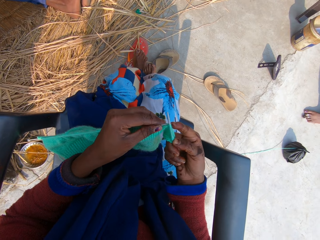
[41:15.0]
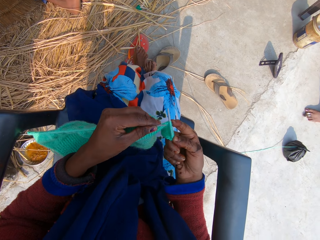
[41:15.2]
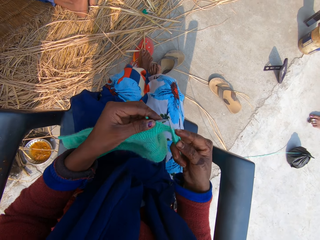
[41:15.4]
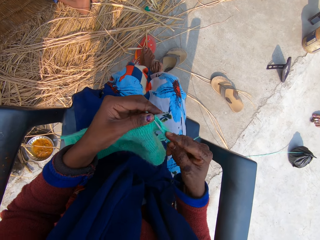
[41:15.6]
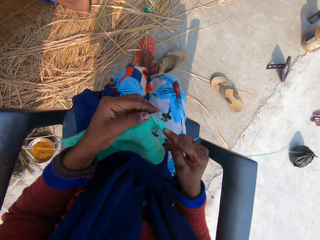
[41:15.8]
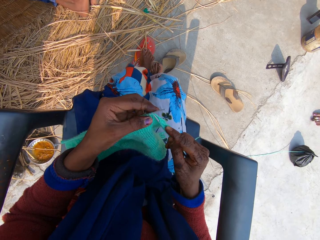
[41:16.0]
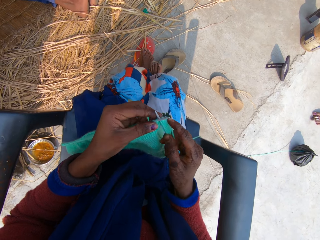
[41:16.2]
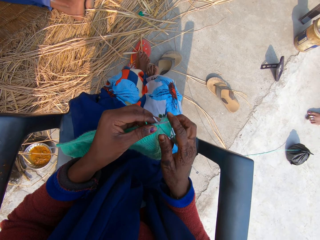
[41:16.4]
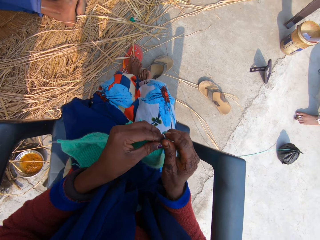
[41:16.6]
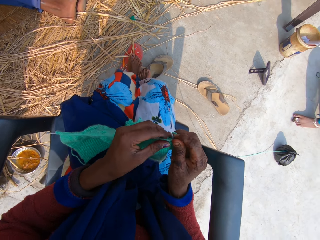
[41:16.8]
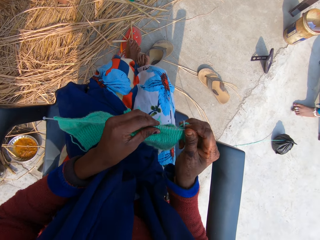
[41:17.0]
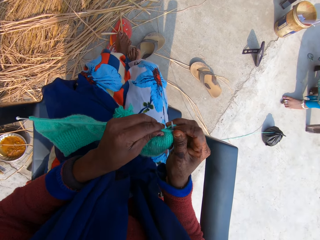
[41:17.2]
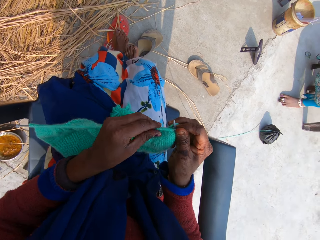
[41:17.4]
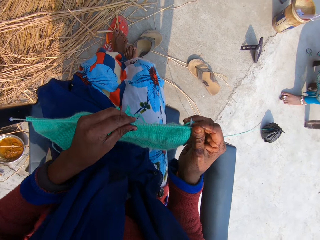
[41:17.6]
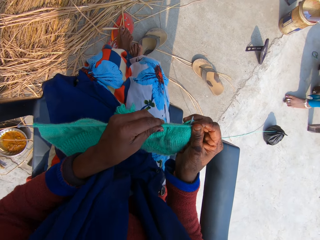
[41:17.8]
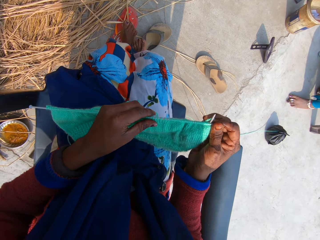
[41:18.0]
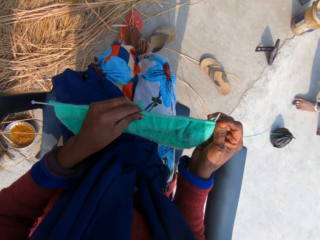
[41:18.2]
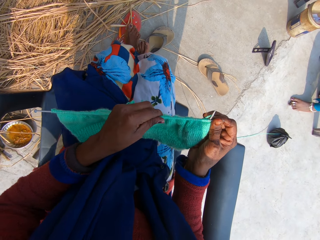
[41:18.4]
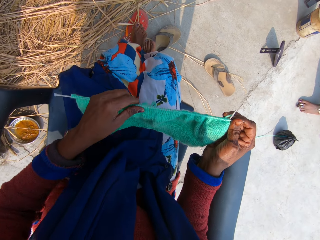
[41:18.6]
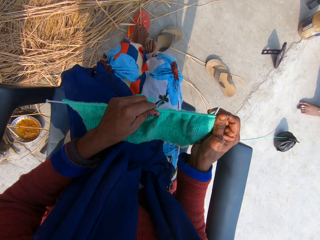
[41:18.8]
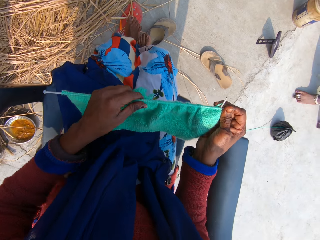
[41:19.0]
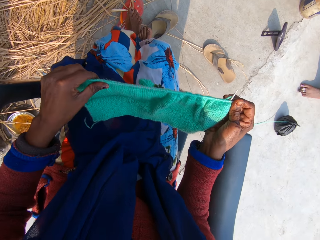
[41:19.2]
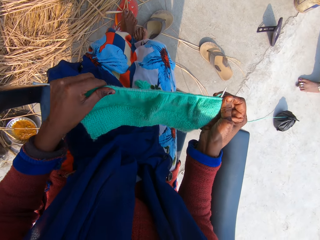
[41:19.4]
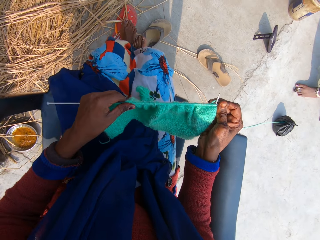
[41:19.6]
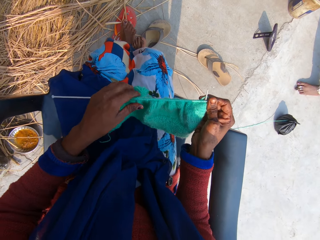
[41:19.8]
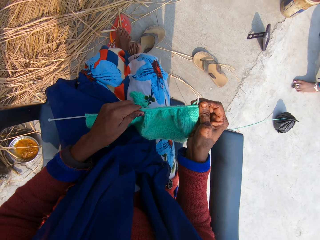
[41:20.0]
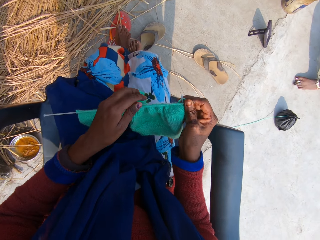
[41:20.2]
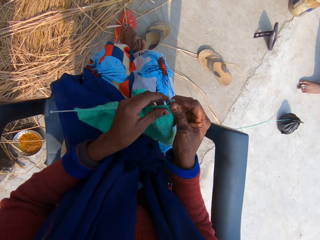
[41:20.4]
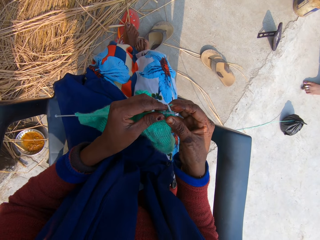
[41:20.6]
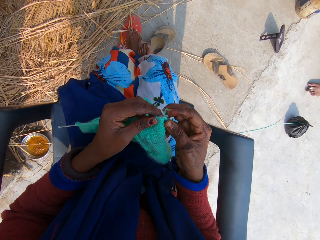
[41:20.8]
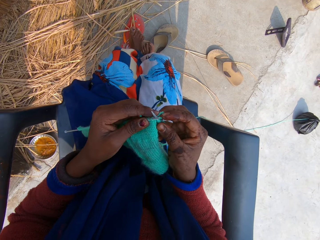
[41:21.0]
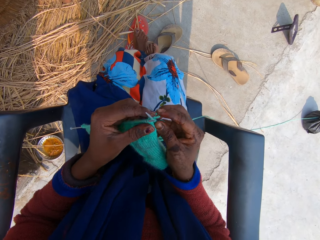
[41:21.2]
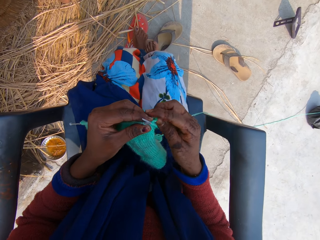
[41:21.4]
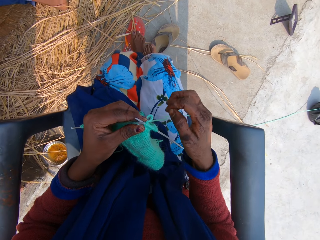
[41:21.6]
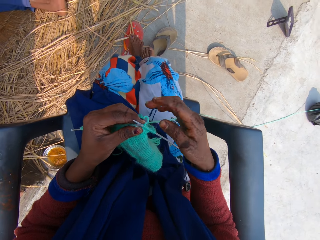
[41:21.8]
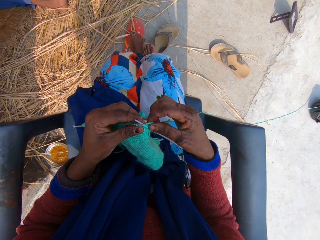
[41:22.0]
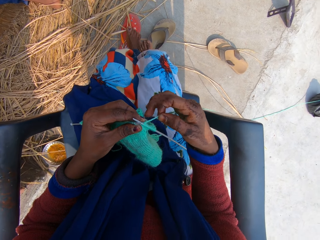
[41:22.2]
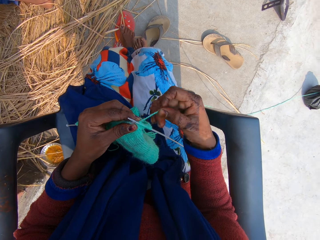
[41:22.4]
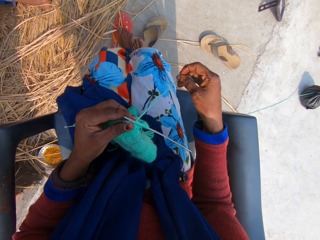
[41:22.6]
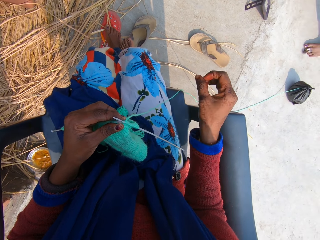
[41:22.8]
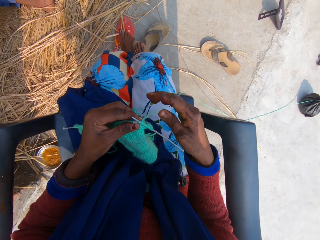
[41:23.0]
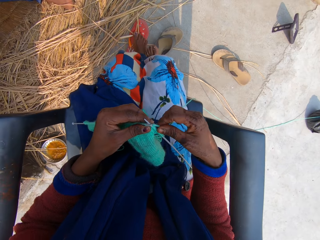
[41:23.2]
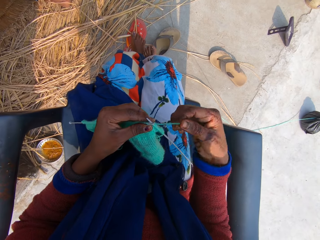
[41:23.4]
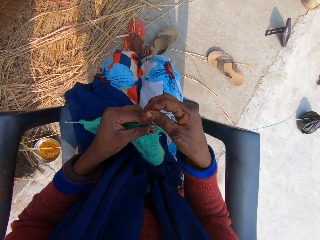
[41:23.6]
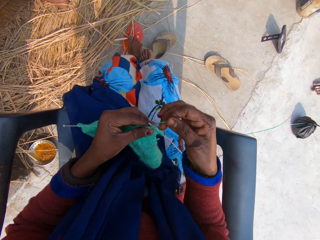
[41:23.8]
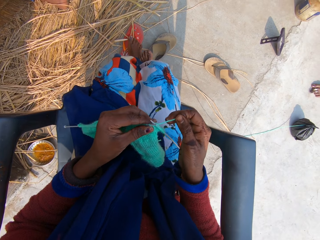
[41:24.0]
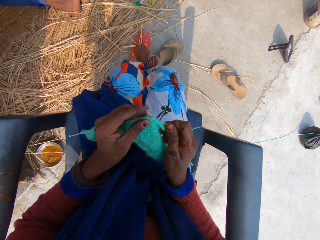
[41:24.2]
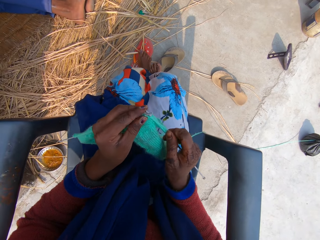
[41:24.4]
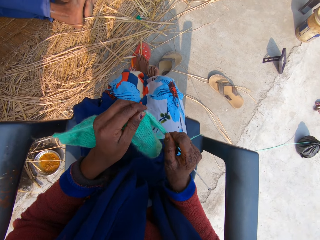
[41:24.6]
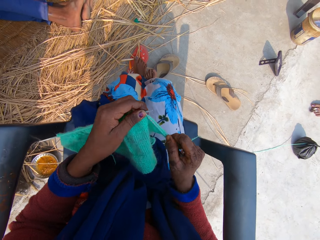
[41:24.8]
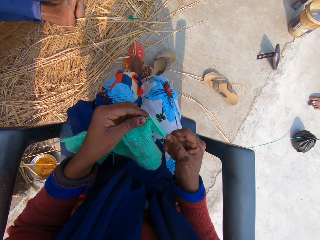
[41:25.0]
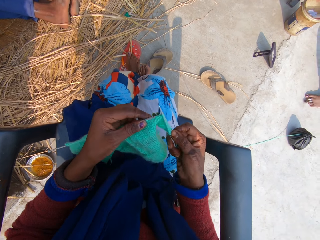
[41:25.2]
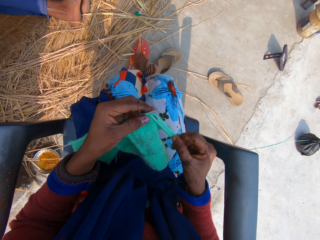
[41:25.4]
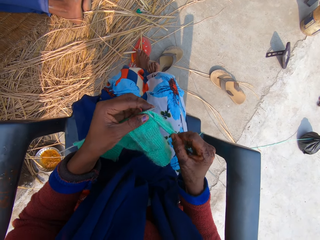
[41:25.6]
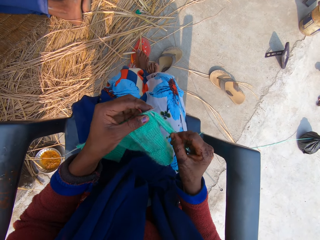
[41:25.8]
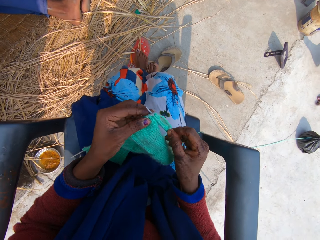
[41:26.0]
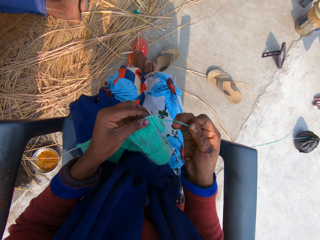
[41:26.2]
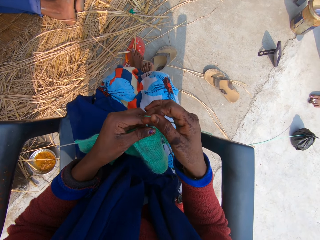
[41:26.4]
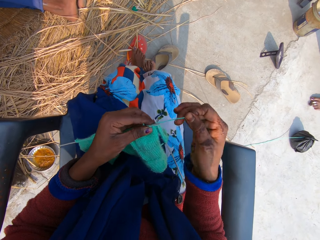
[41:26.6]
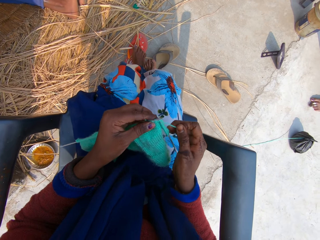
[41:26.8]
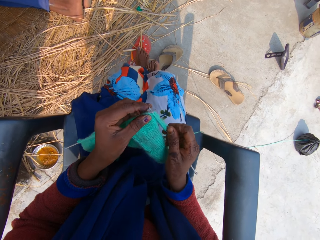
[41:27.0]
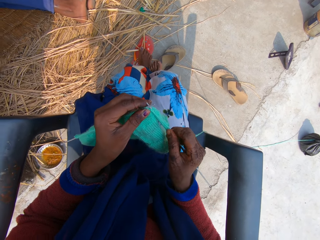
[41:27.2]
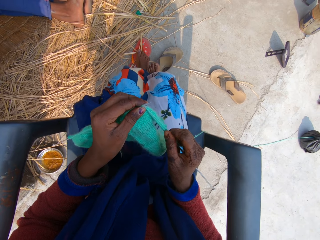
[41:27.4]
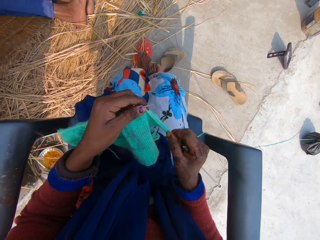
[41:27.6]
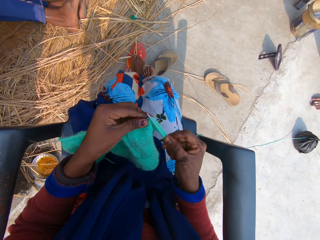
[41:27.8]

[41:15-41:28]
The camera wearer adjusts the yarn in the needle. She touches a fabric. She weaves the fabric. She rolls the yarn around the needle. She knits the yarn with the needle in her hands. She rolls the yarn around the needle.

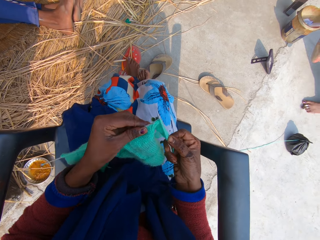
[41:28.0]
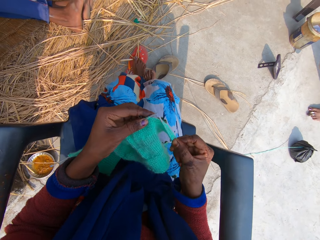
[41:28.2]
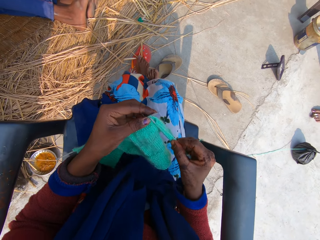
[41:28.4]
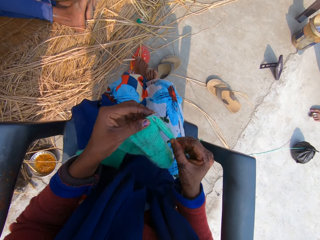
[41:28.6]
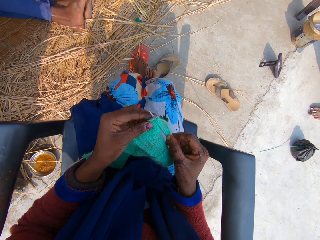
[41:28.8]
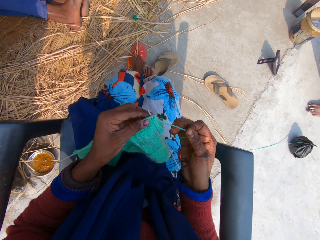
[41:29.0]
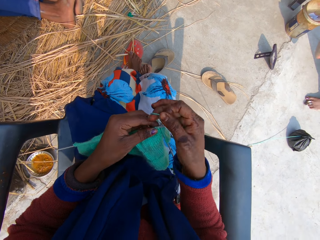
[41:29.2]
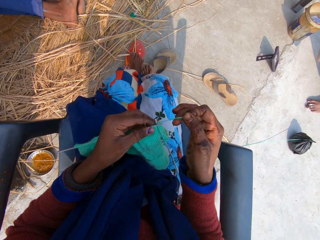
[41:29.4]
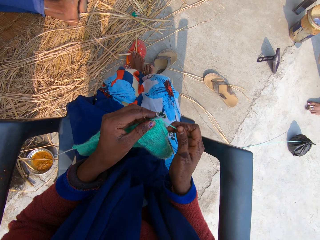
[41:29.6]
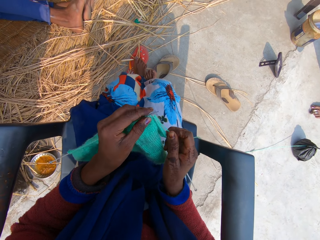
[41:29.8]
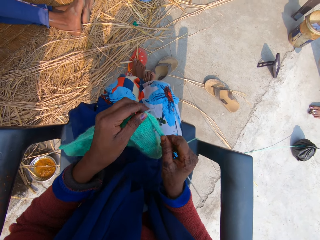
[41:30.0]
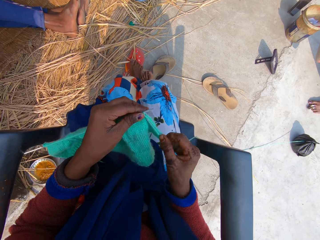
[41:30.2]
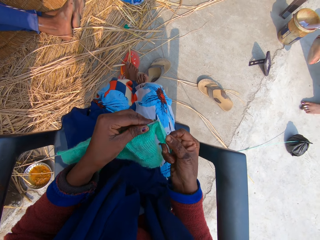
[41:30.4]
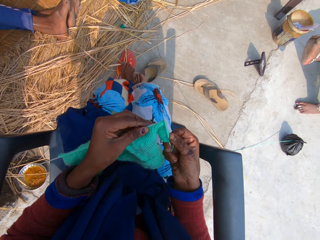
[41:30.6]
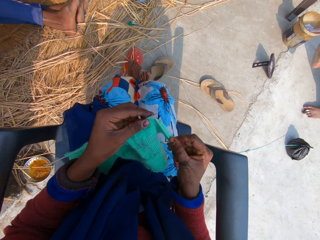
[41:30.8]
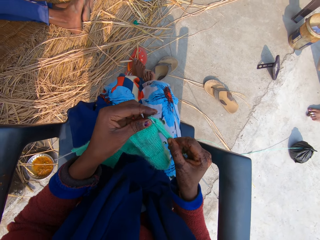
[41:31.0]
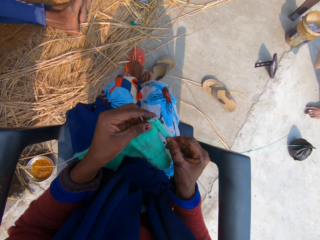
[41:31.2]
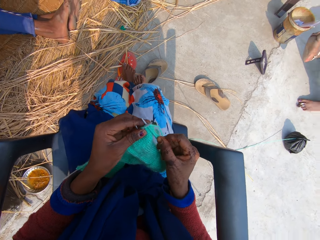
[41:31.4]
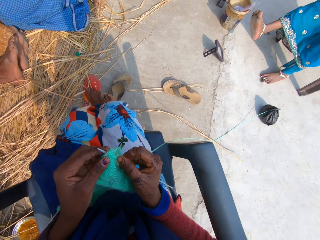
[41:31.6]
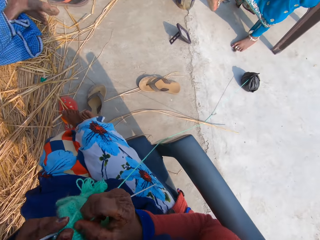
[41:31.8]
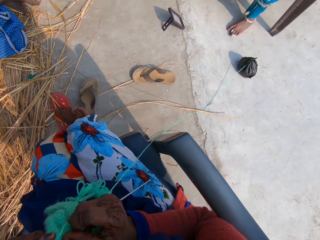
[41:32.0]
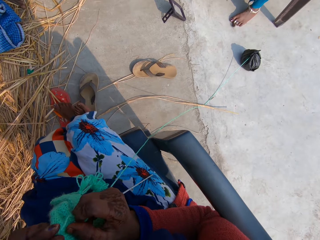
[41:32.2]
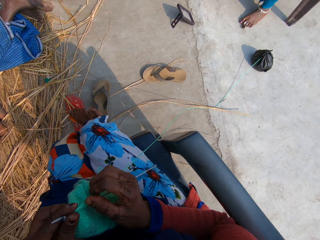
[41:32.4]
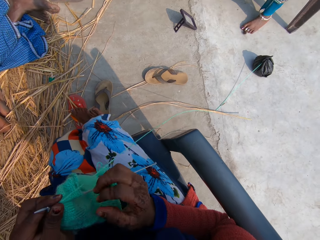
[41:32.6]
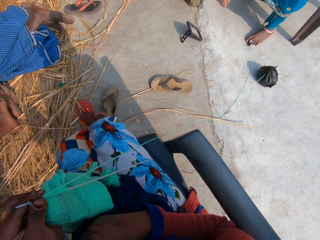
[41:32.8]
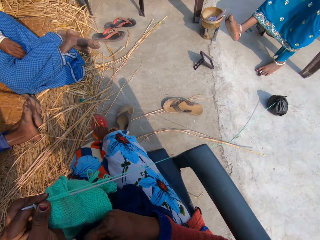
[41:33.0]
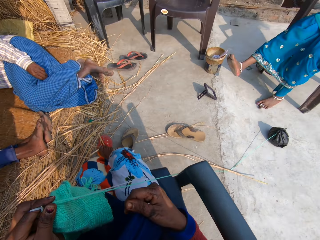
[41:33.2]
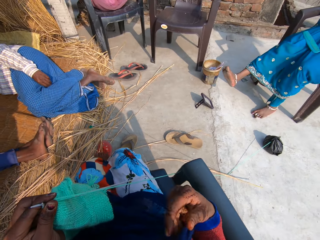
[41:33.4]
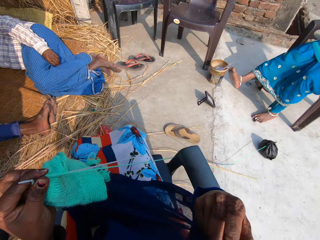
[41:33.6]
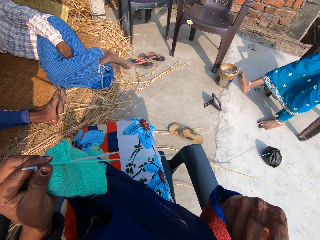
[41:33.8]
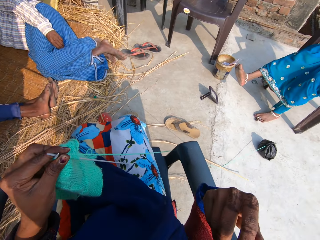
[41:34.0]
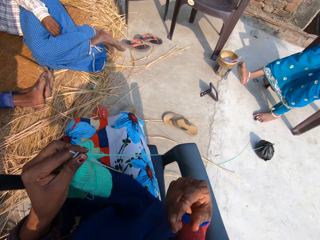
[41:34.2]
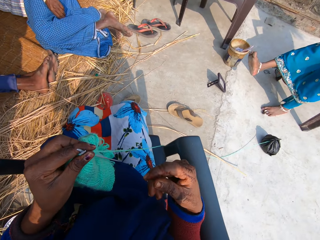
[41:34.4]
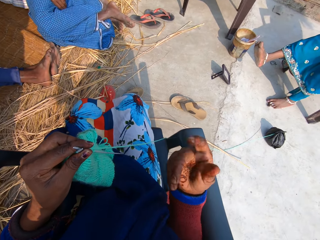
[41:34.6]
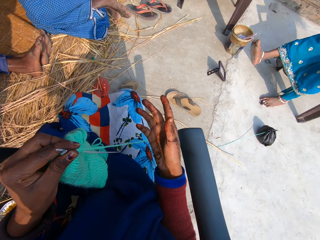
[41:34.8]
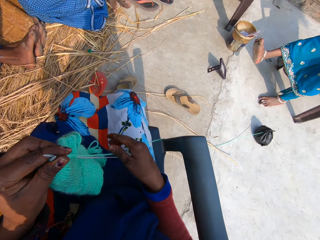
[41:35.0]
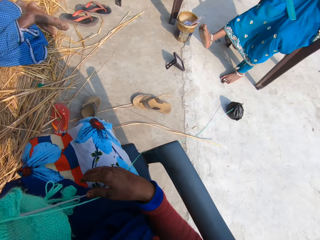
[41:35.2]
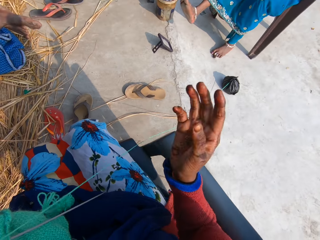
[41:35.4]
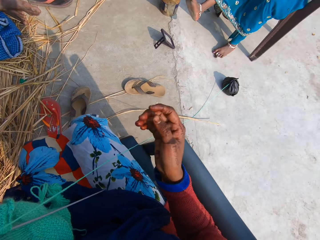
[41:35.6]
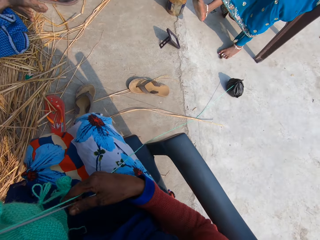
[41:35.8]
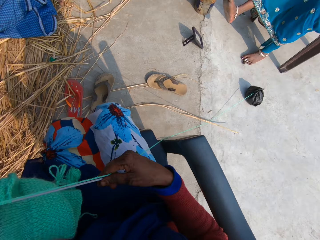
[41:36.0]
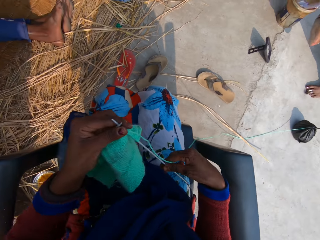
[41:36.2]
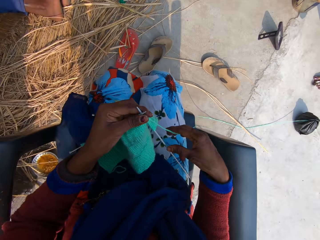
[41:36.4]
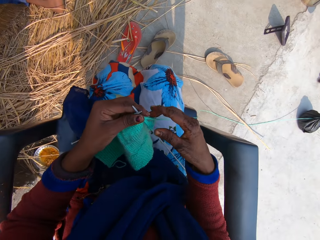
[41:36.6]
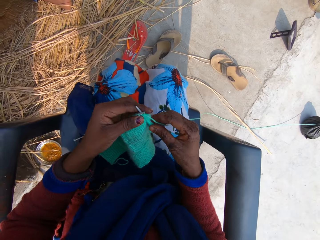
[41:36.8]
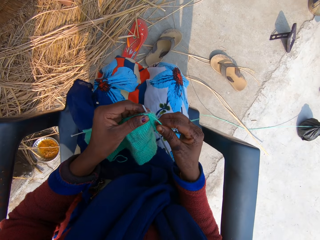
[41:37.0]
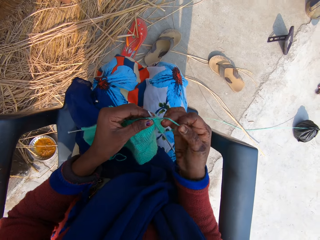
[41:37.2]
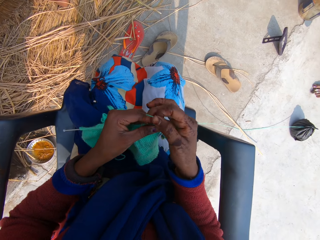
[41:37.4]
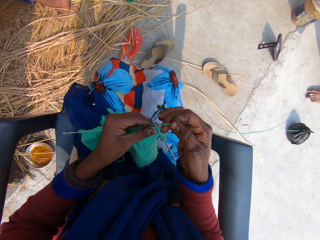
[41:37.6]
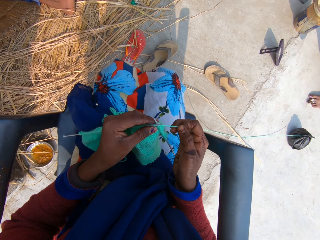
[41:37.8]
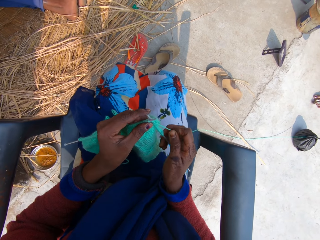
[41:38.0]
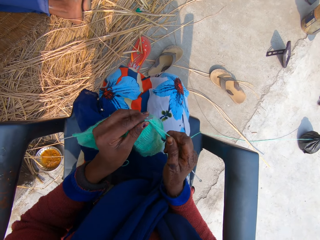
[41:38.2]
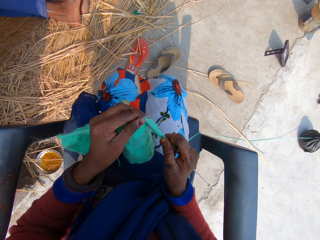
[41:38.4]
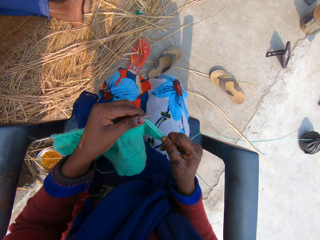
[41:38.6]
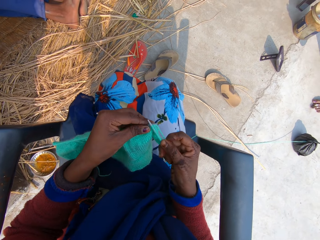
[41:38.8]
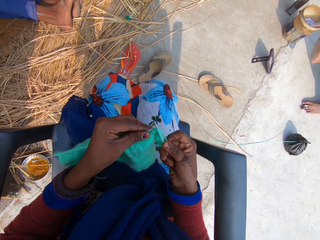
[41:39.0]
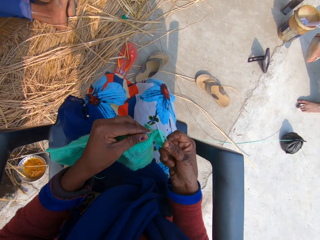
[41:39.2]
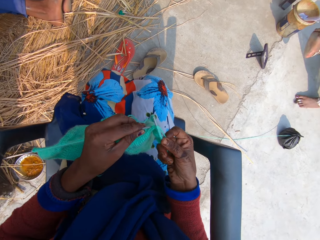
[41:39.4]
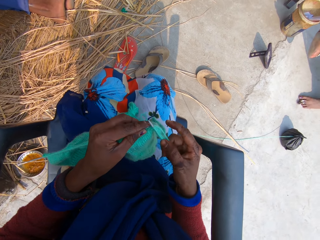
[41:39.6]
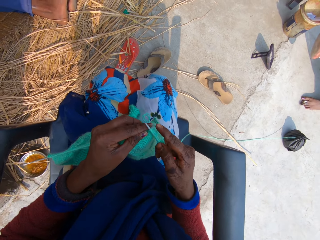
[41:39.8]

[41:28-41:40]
The camera wearer knits the yarn with the needle in her hands. She rolls the yarn around the needle. She knits the yarn with the needle in her hands. She moves her head. She holds a fabric with her left hand. She adjusts the cloth on her lap. She touches her cloth and drops her cloth. She moves her right hand. She picks up a crochet. She raises the fabric. She weaves the fabric. She rolls the yarn around the needle. She knits the yarn with the needle in her hands.
